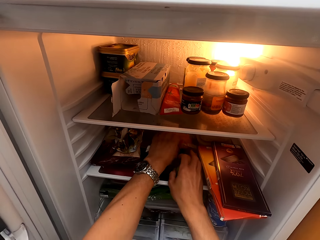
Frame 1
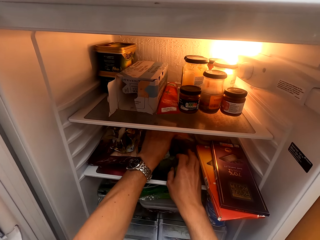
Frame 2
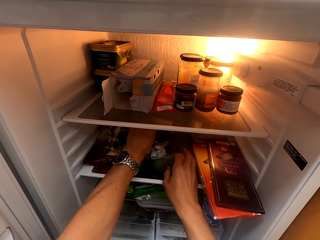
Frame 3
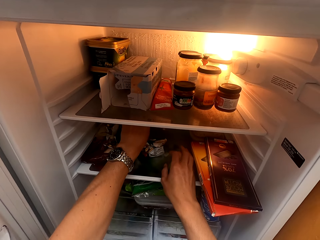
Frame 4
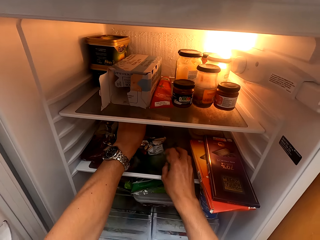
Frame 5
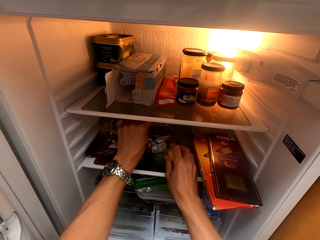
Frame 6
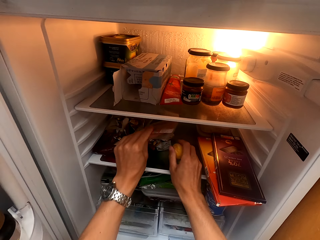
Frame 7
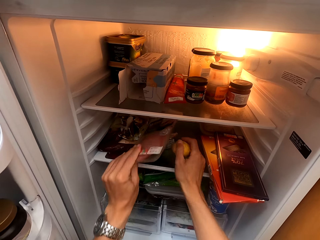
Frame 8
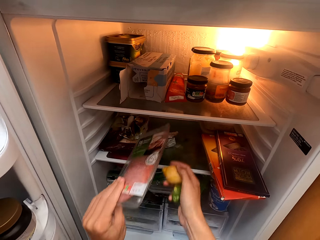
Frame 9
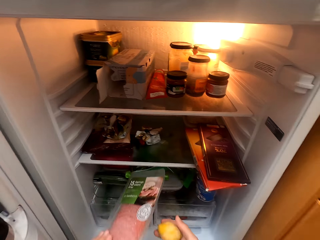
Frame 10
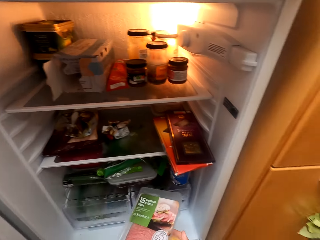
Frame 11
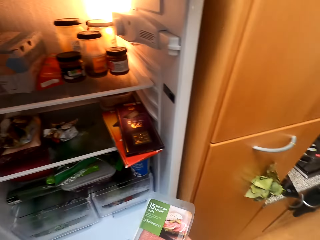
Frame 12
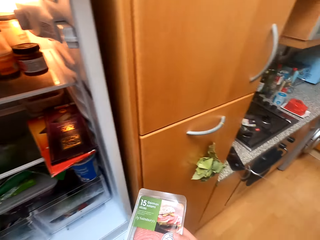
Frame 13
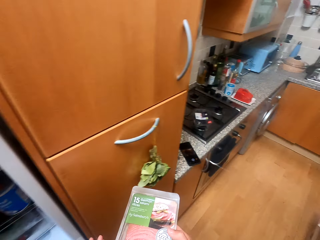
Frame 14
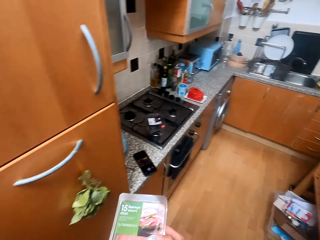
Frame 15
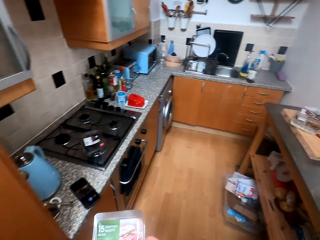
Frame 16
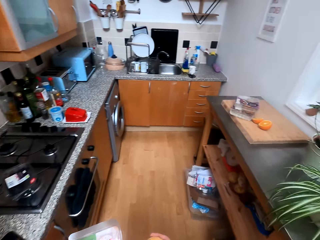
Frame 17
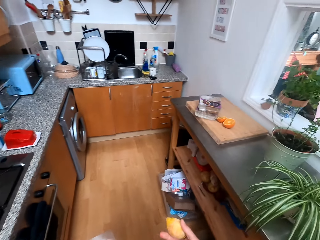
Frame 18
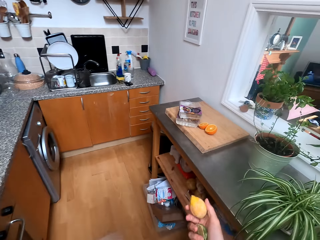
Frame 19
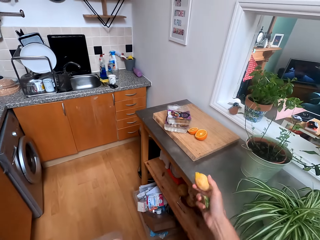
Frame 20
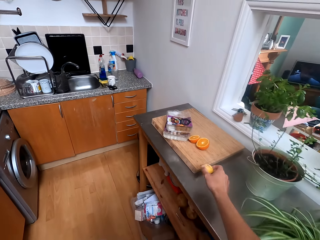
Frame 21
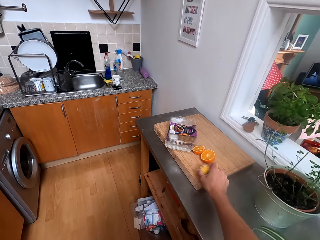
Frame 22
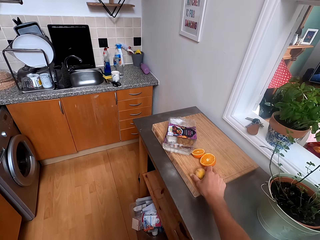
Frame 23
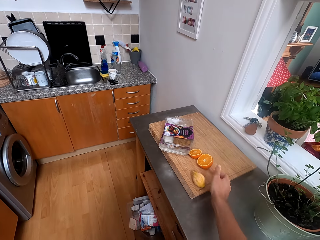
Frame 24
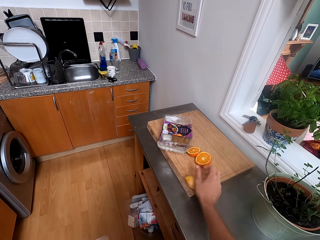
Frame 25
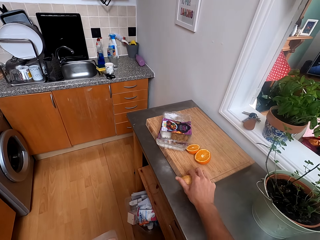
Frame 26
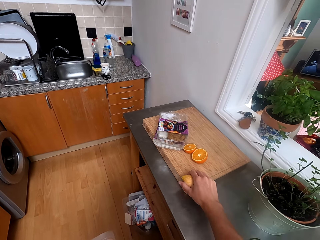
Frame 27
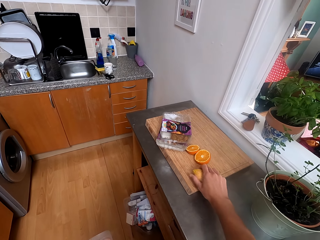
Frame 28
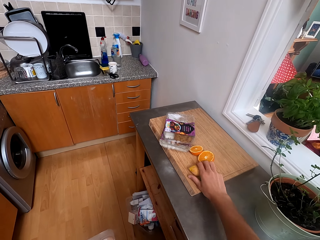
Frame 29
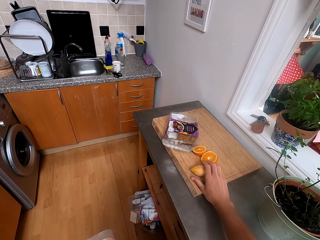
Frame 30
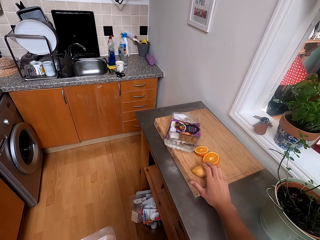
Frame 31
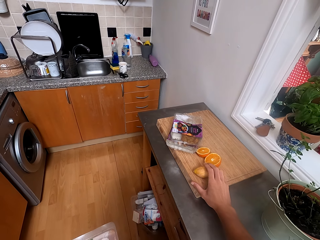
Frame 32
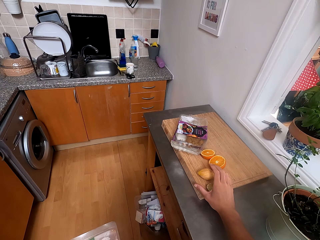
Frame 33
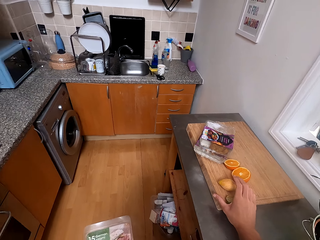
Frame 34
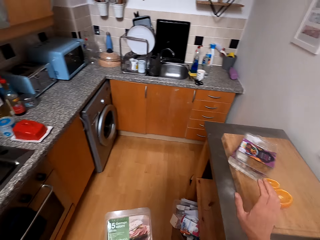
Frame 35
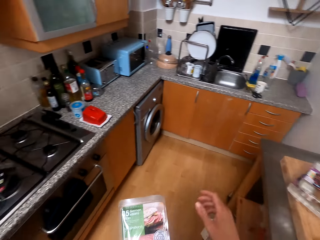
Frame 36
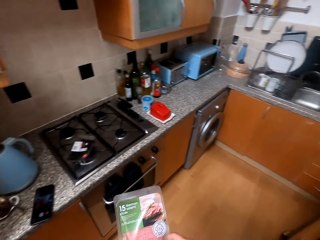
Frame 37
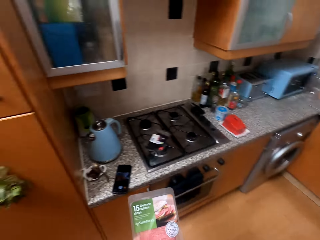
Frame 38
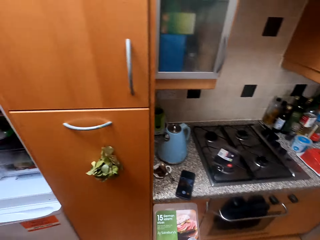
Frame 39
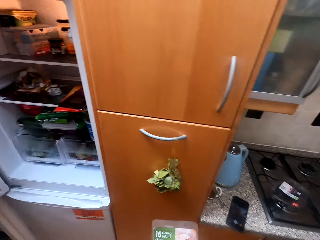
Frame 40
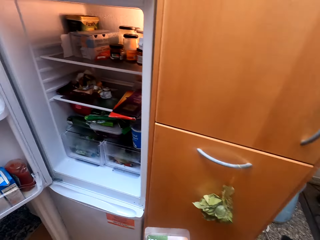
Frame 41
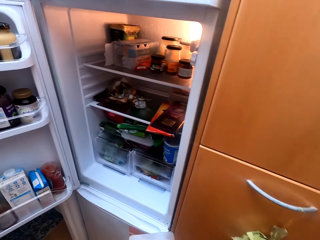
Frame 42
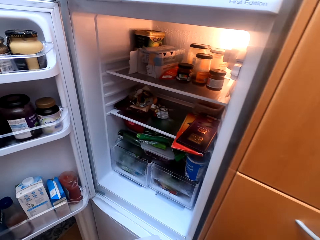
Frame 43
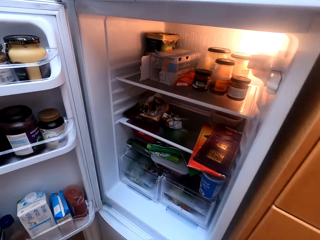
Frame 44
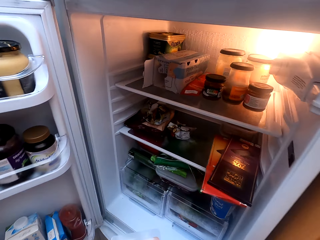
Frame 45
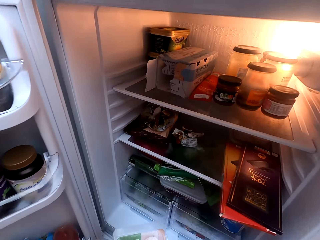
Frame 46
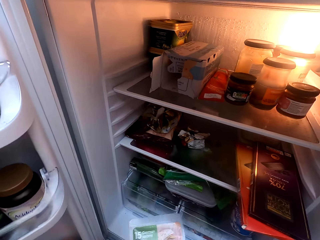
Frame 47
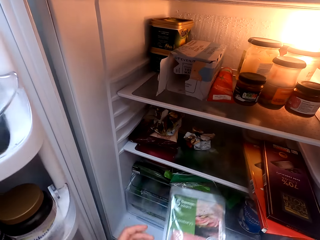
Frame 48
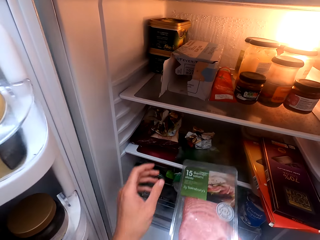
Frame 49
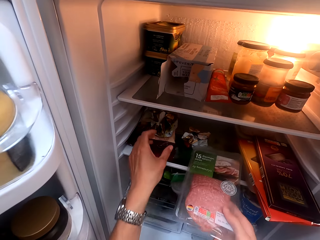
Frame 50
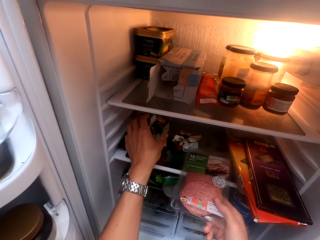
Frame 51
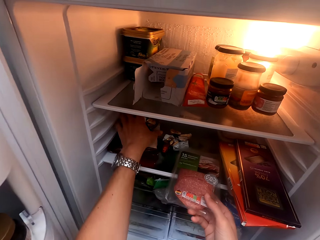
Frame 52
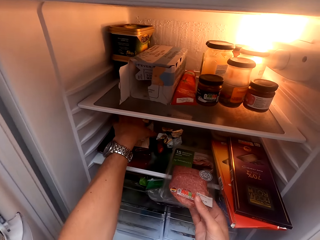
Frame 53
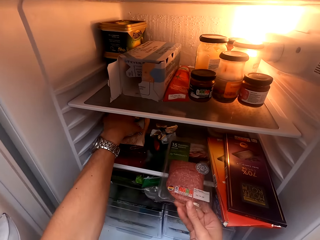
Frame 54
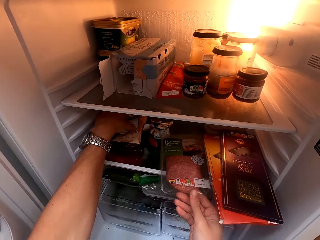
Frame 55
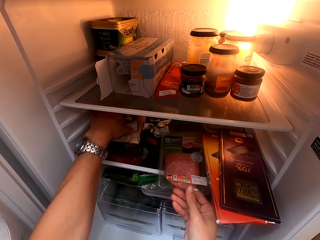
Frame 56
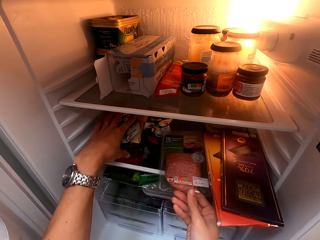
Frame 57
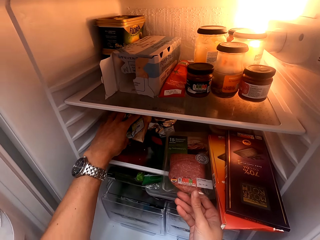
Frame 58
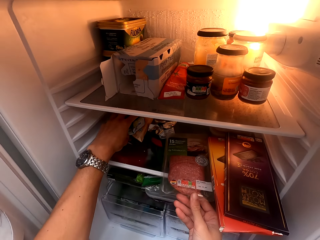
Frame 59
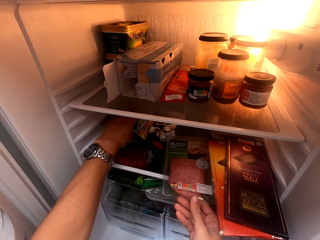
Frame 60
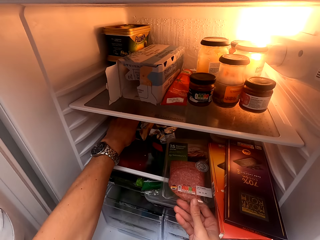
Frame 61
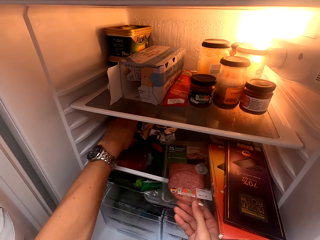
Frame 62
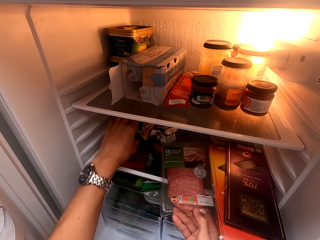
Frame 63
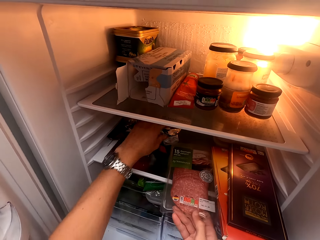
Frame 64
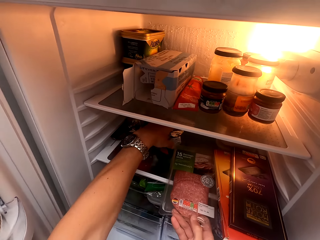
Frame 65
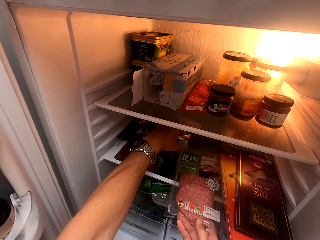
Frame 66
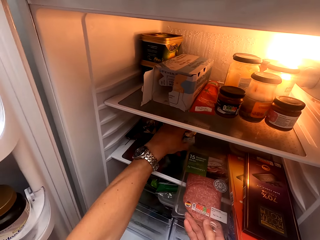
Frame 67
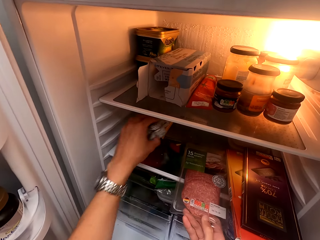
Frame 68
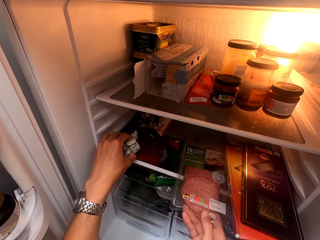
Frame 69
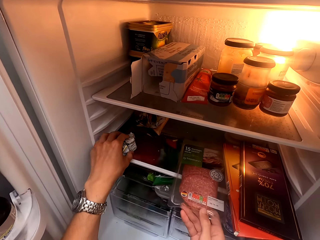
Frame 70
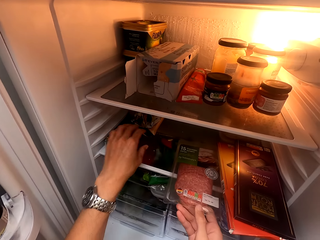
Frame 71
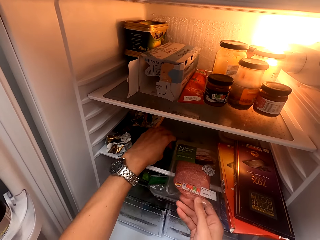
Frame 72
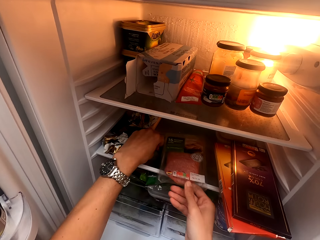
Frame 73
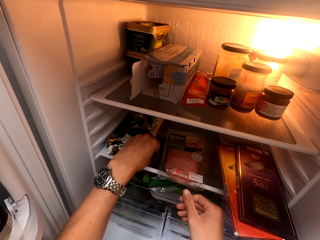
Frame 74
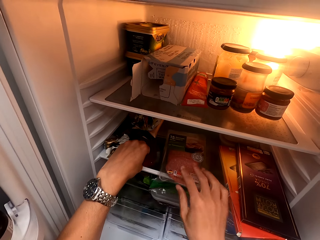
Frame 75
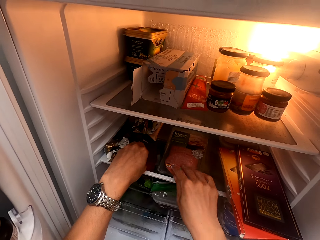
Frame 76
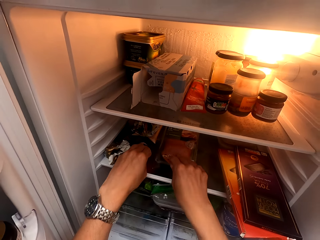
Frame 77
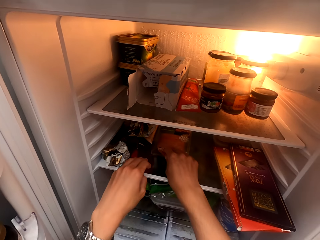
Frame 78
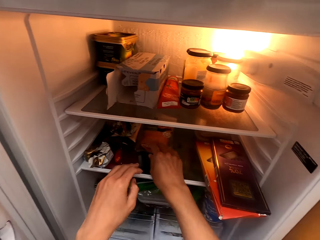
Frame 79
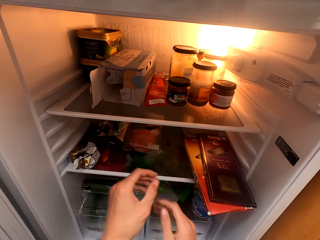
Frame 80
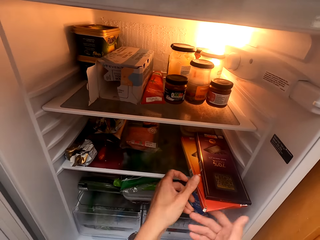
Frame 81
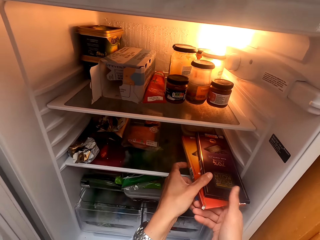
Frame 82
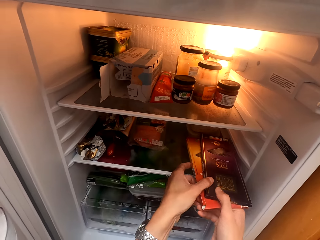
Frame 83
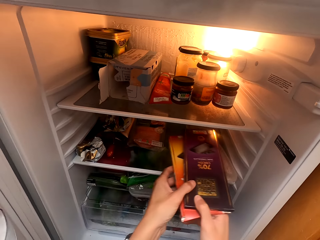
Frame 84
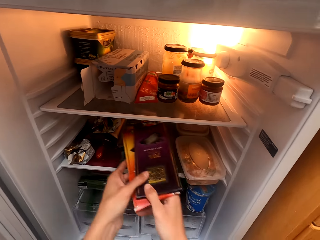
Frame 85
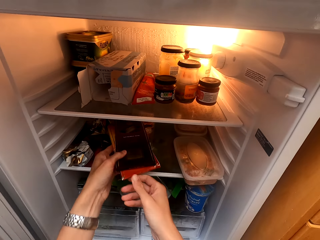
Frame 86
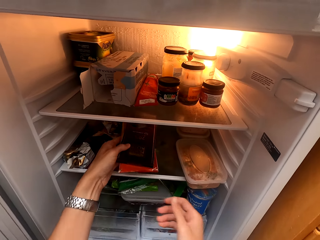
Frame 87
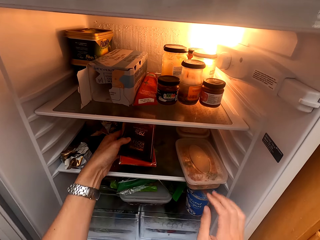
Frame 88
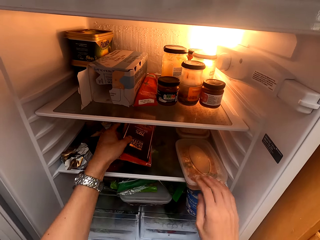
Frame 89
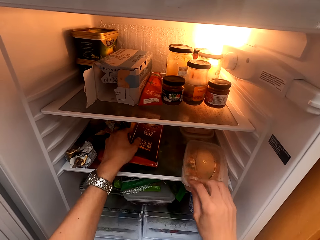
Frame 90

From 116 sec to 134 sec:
The camera wearer picks lemons from the fridge. They pick a packet of ham. They put the lemons on the chopping board. They put the packet of ham in the fridge. They put the packets of chocolate on top of the ham.

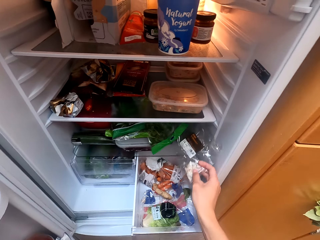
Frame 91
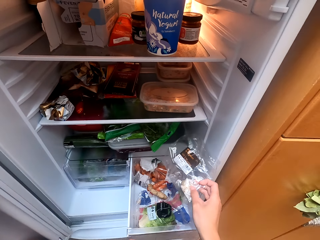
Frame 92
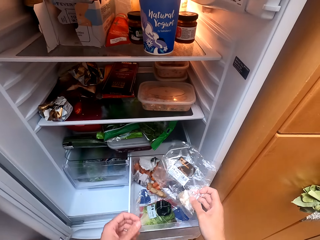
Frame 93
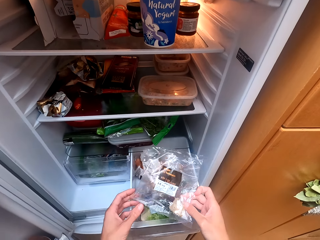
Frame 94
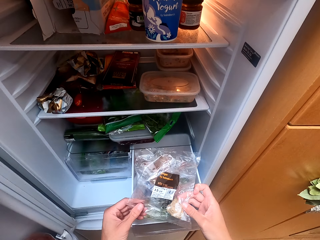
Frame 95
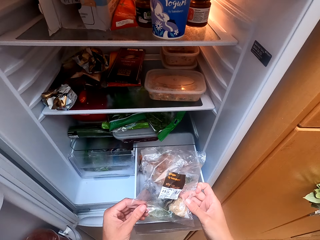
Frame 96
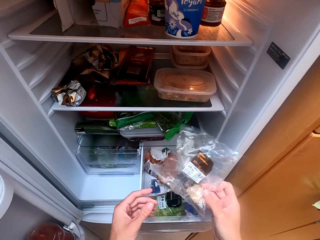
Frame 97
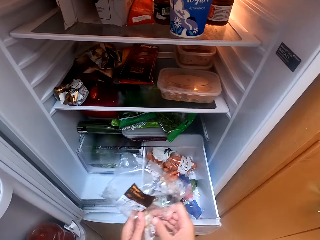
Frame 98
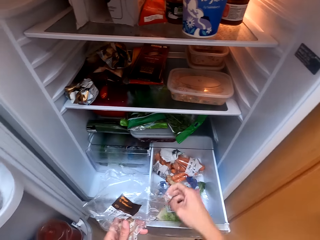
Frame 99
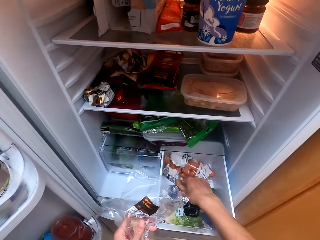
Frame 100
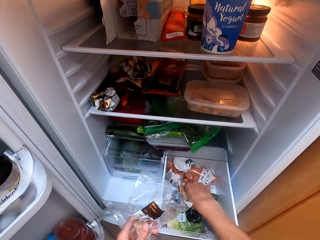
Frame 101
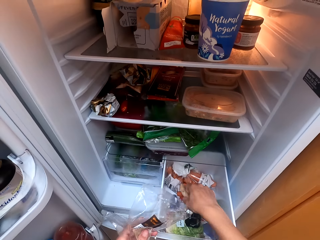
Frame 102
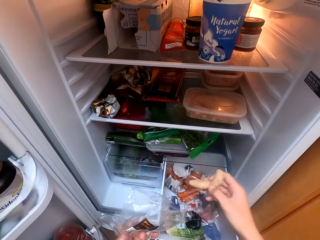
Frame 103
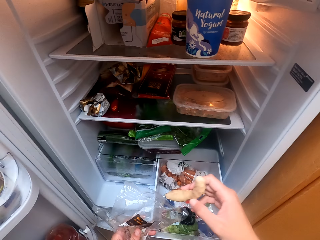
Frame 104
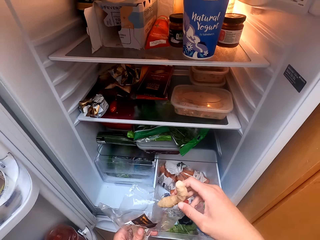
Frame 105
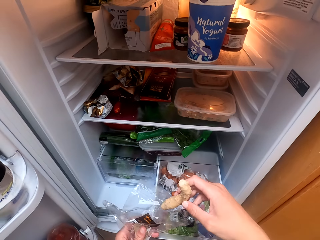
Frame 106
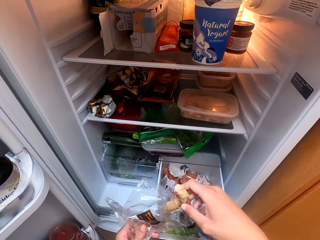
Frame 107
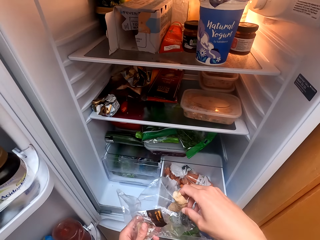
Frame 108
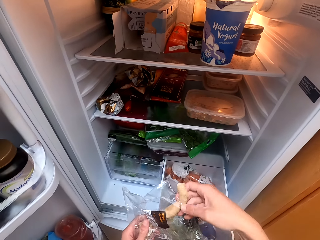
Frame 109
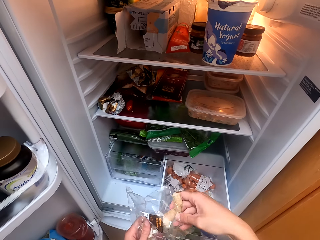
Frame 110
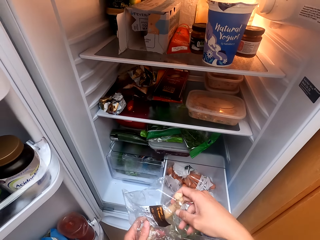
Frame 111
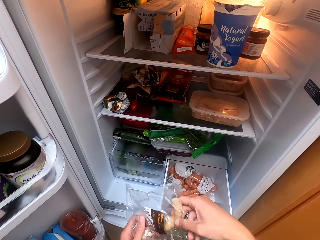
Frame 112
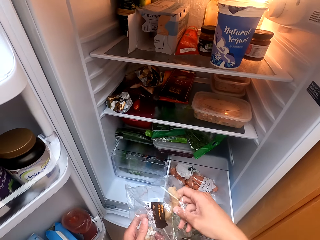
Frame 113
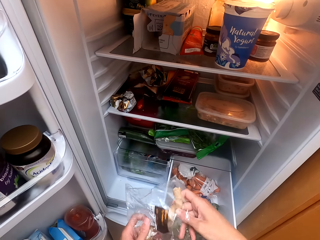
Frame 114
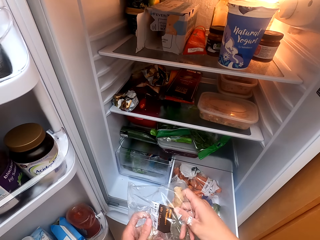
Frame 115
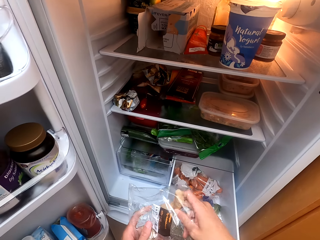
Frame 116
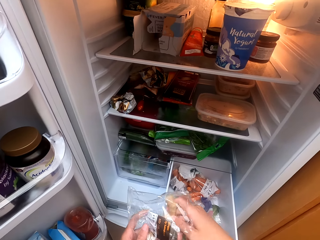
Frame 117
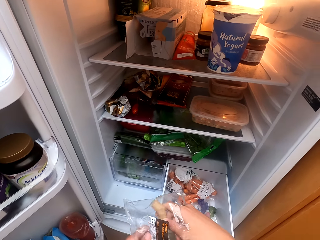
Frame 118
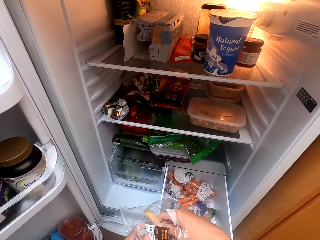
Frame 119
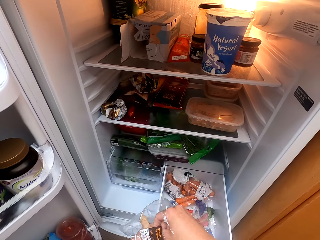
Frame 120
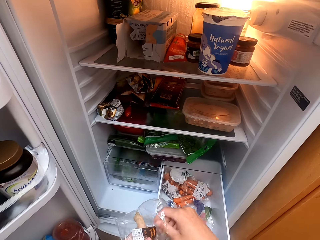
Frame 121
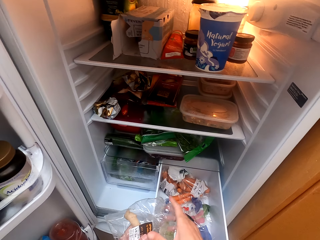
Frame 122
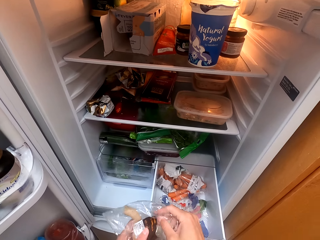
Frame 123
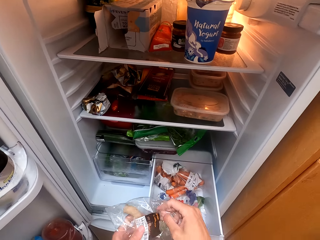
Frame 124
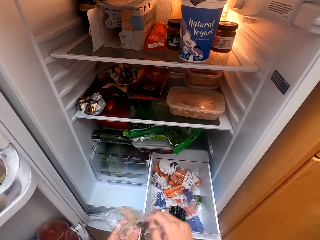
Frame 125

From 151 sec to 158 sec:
The camera wearer picks a polythene bag from the fridge. They put the ginger in the polythene bag.
